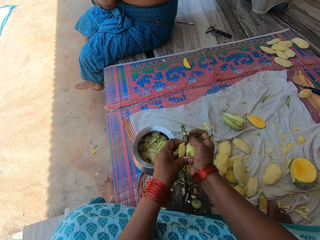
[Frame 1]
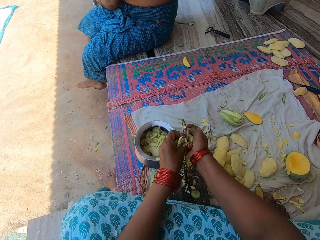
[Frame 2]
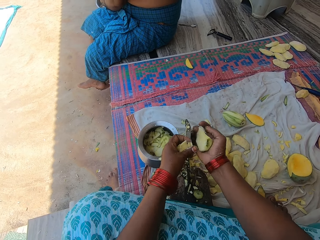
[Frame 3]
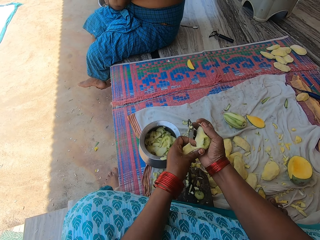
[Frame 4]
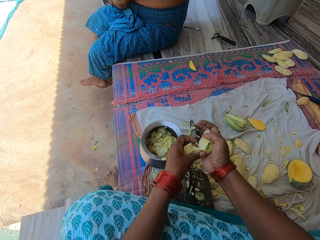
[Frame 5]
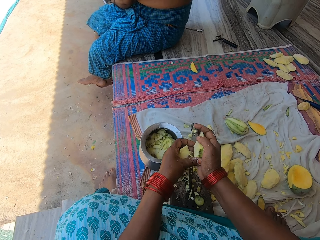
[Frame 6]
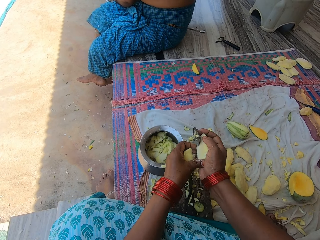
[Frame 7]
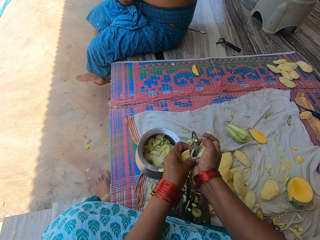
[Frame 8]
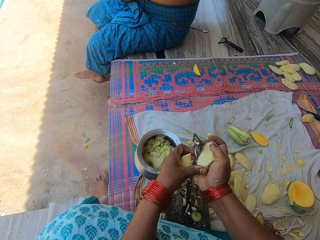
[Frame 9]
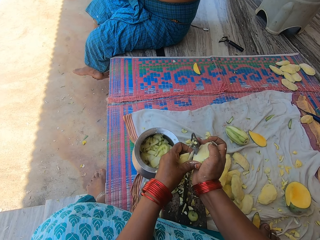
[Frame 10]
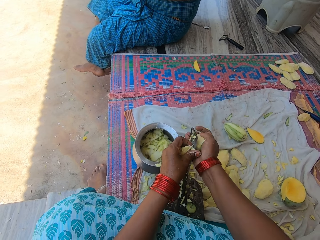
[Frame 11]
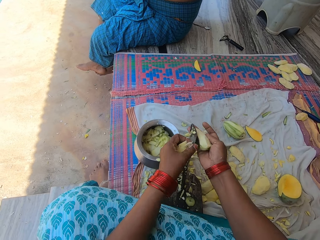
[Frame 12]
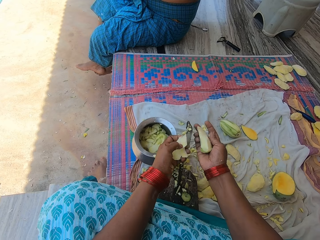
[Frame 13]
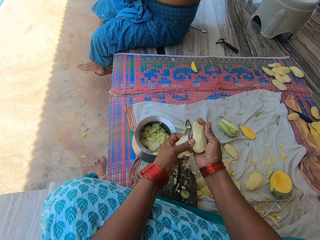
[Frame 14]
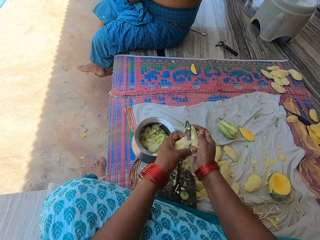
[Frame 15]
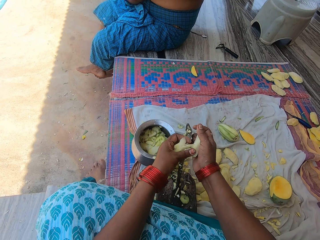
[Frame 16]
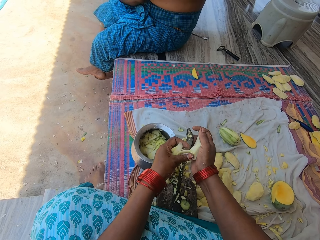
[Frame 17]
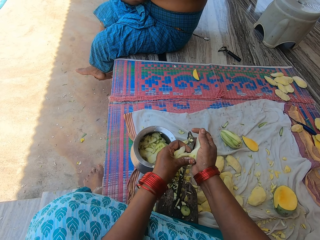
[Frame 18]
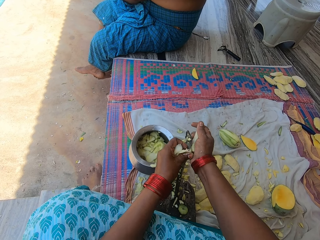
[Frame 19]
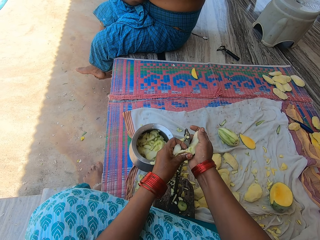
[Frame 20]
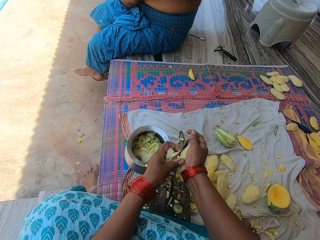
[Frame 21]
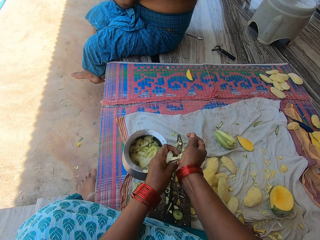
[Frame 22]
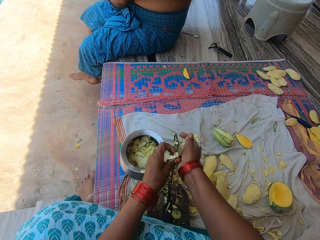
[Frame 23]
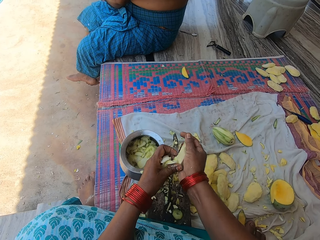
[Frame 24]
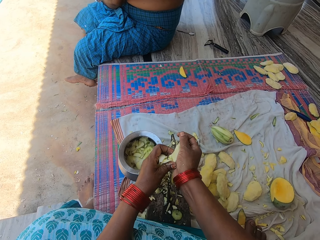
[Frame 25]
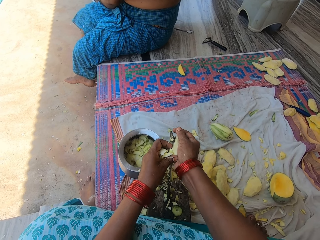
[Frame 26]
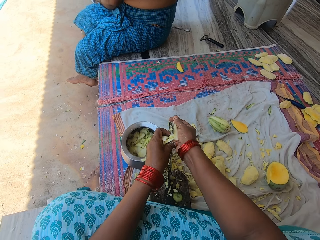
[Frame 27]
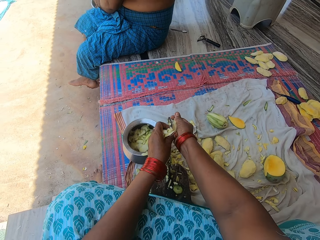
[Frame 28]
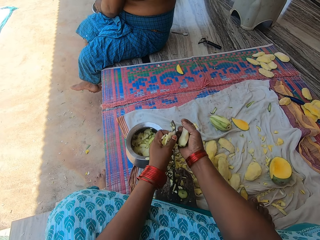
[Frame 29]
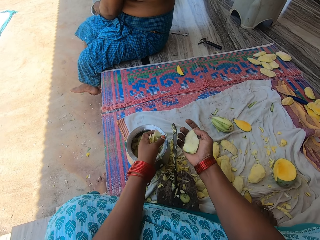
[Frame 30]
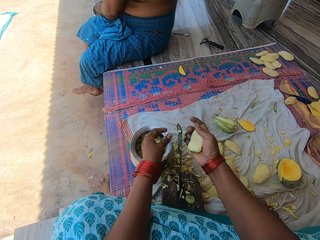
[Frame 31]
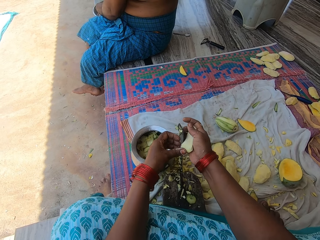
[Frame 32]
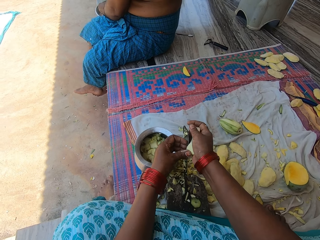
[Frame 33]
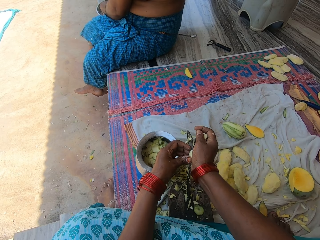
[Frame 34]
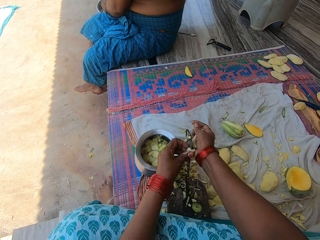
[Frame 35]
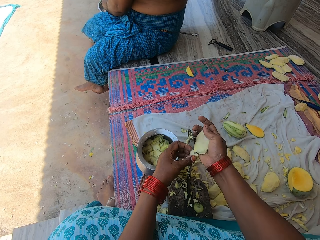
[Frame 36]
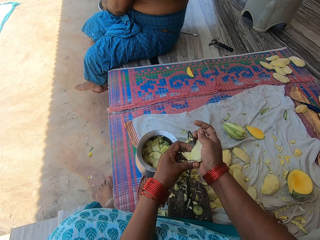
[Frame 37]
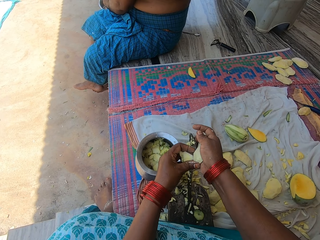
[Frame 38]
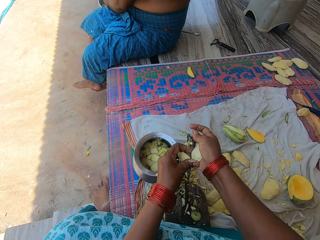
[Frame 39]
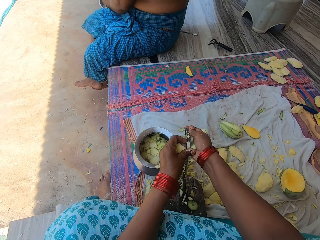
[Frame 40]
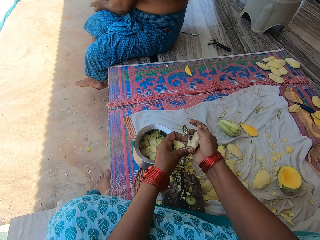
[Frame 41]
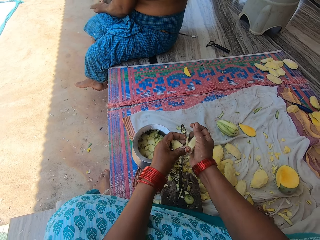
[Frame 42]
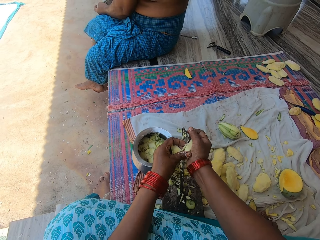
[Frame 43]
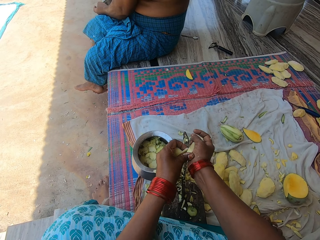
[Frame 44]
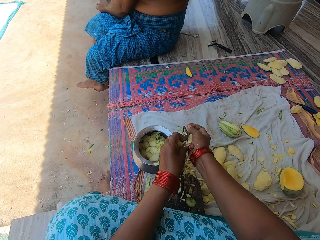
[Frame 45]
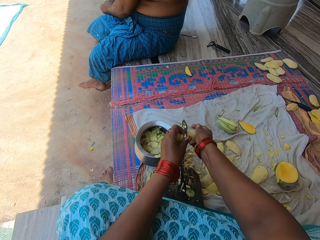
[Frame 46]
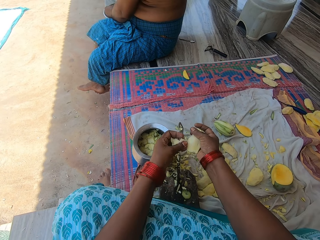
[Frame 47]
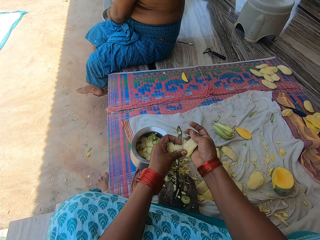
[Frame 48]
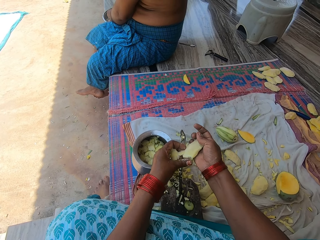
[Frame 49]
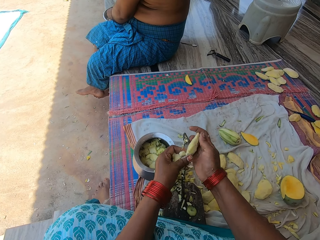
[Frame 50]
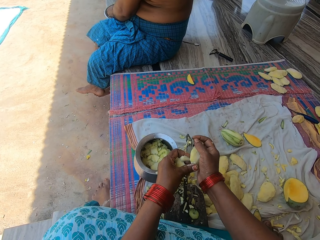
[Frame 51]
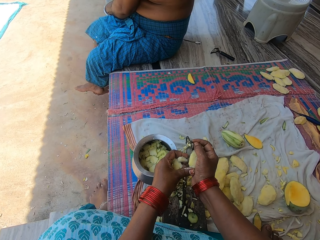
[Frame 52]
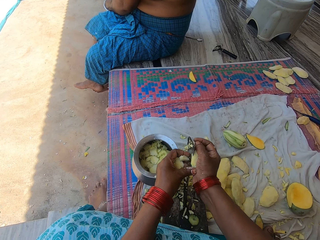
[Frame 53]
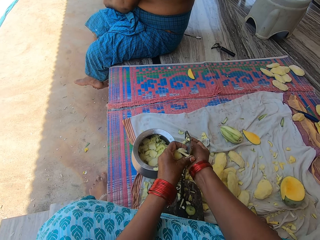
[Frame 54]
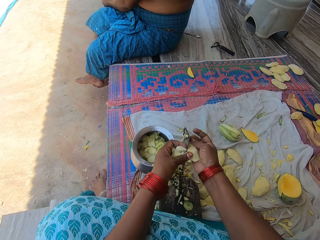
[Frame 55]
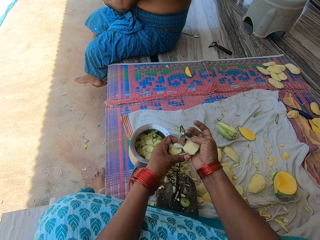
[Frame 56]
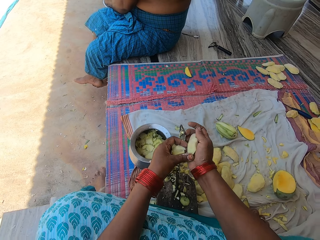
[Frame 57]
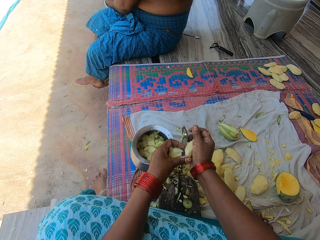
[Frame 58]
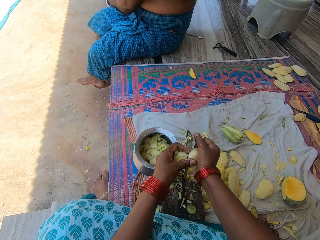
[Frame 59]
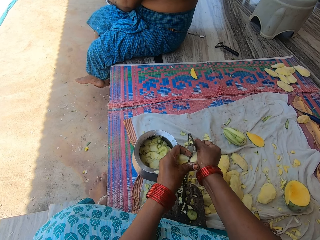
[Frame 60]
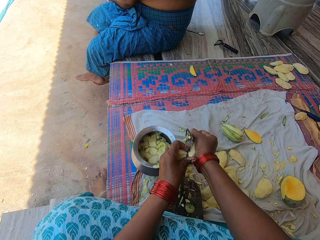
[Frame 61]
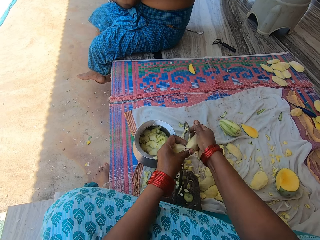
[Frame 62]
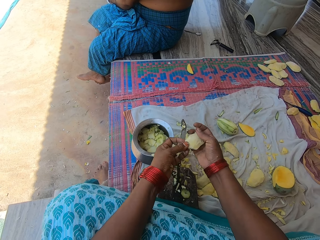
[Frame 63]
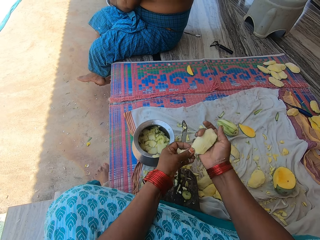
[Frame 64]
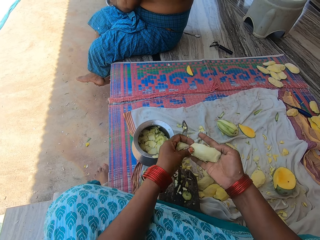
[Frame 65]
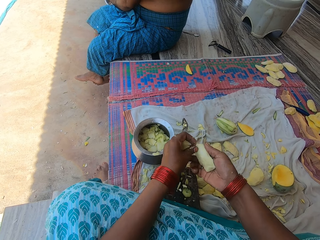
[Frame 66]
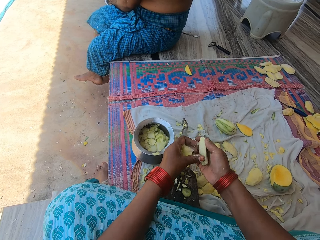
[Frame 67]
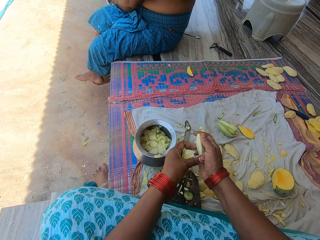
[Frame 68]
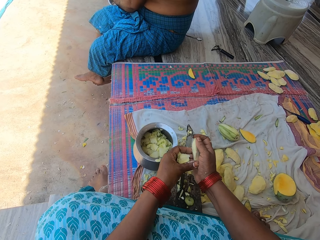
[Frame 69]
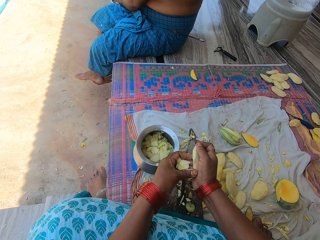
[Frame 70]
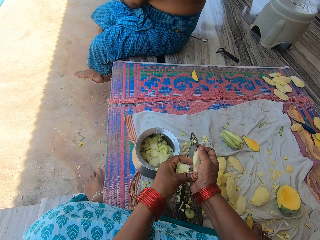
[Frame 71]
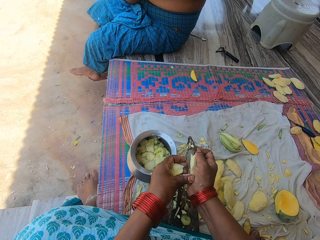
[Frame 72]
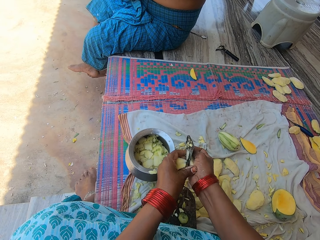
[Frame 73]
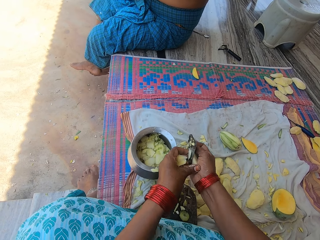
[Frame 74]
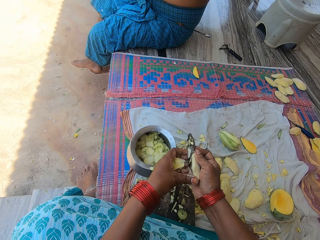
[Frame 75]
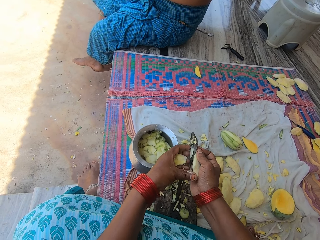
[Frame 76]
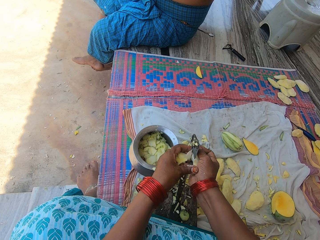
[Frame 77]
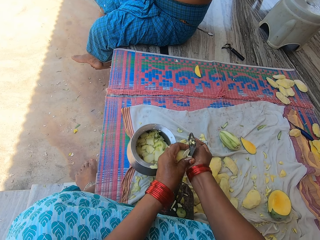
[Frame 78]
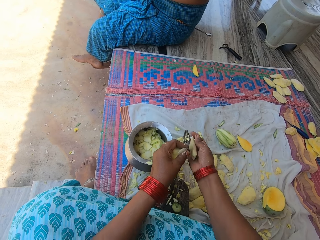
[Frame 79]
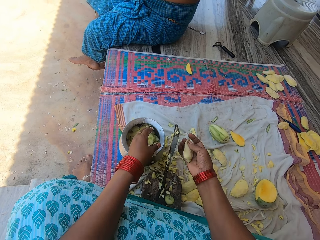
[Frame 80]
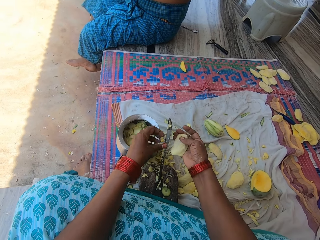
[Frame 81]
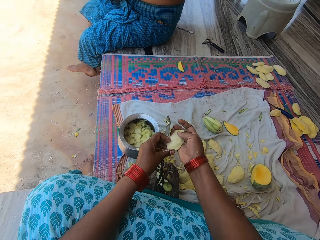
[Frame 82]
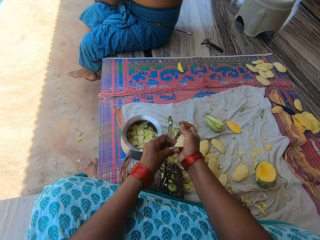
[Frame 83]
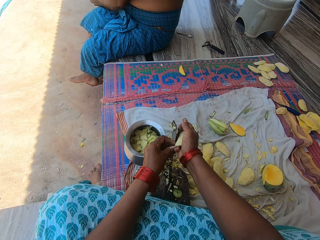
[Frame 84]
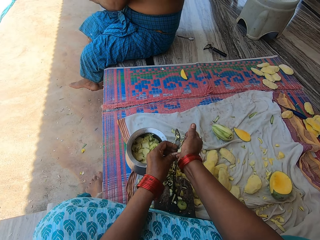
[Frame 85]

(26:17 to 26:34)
The camera wearer puts the cut fruit in the bowl. They cut the mango on the blade. They put the cut fruit in the bowl.

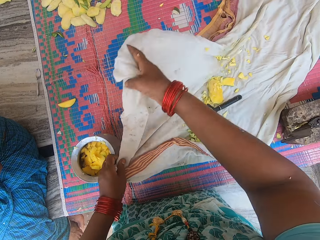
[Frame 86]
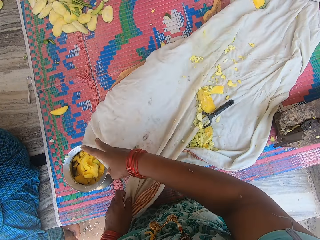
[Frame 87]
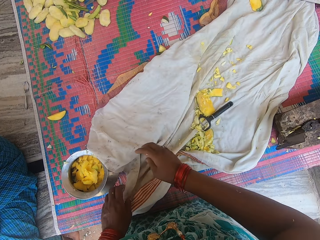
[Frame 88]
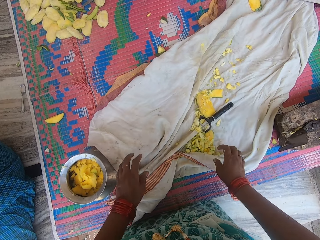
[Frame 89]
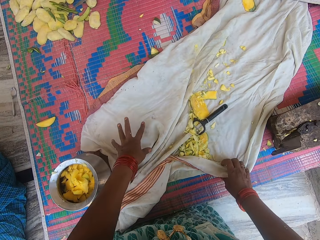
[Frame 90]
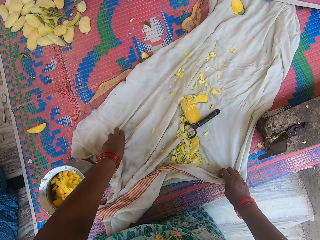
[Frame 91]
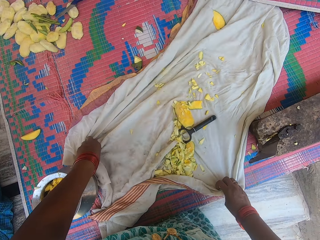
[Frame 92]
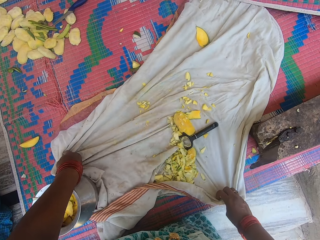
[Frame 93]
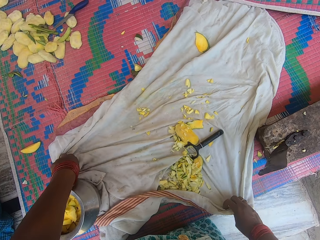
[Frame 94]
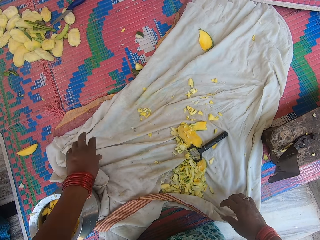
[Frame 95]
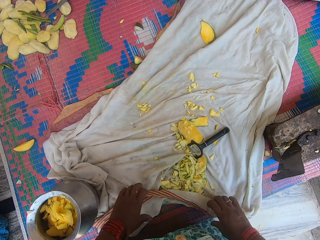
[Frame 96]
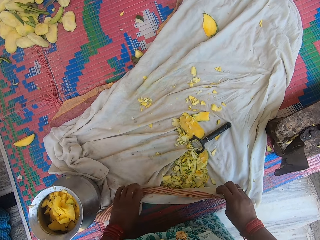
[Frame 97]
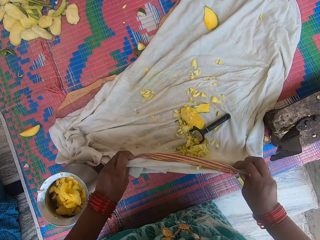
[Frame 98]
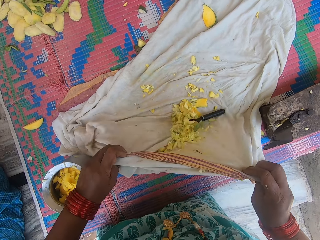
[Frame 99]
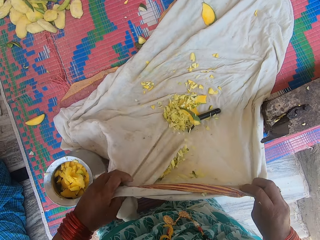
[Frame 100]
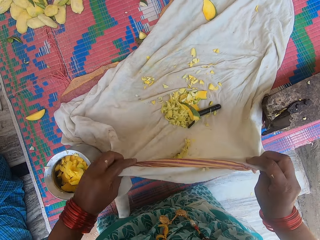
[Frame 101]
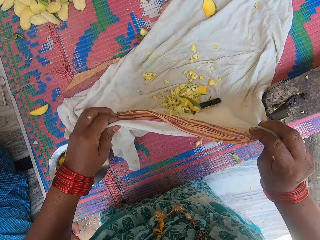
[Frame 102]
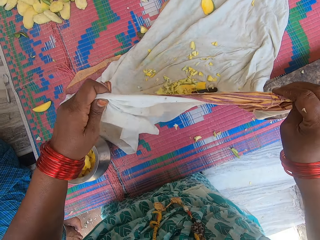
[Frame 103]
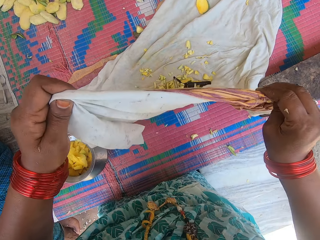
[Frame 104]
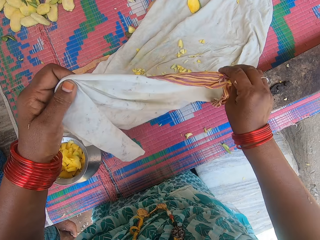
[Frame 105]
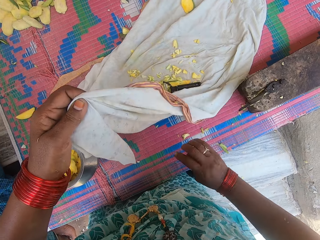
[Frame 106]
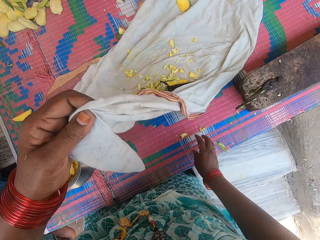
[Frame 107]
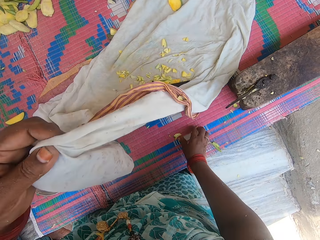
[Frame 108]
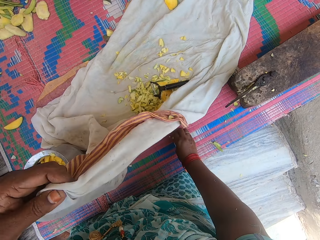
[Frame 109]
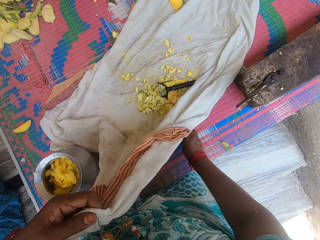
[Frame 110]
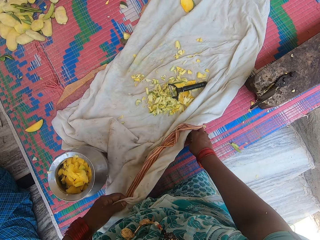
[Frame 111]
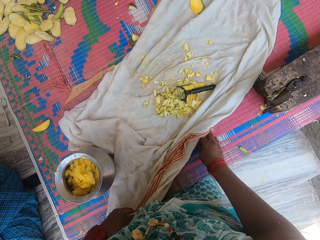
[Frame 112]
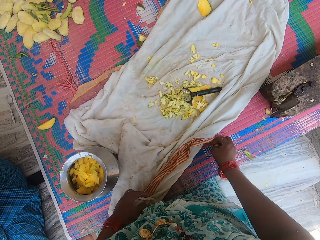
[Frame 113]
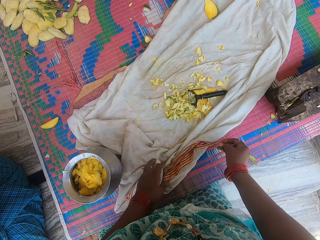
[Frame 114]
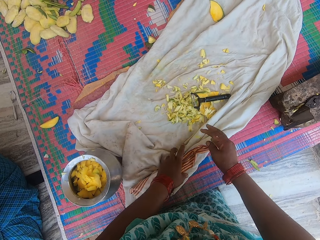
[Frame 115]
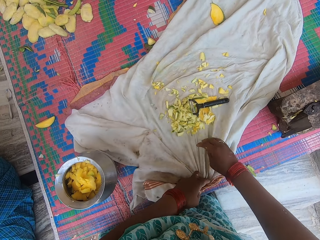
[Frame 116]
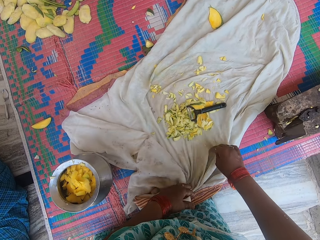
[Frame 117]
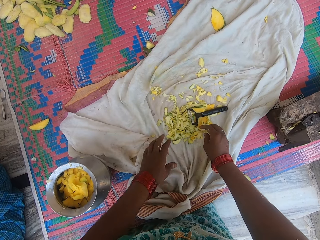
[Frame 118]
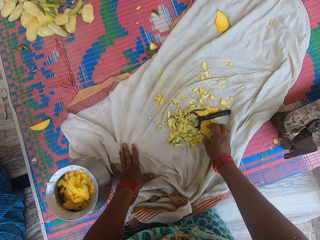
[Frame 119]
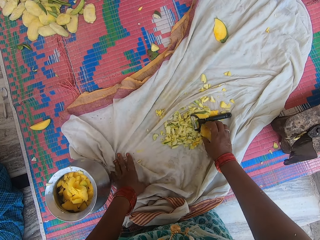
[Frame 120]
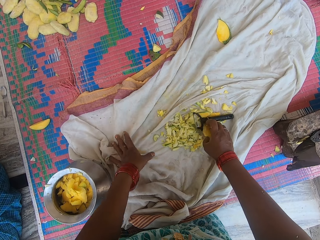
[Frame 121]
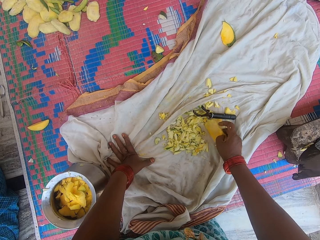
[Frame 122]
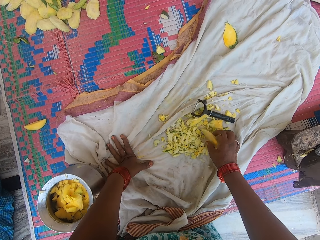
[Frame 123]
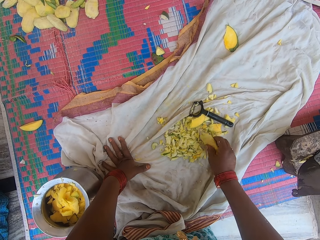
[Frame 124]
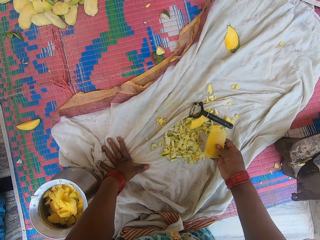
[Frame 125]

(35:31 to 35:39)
The camera wearer straightens a scarf. She straightens the scarf of mango peels on the table. She holds the cloth on the mat with her left hand. She picks a mango peel from the mat with her right hand. She drops the mango peel on the cloth with her right hand. She spreads the cloth on the mat with both hands. She picks a mango seed from the cloth with her right hand.
